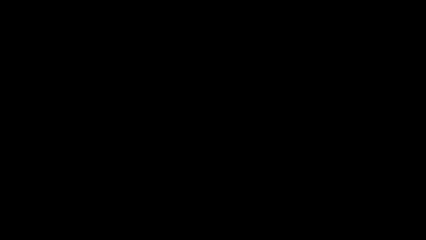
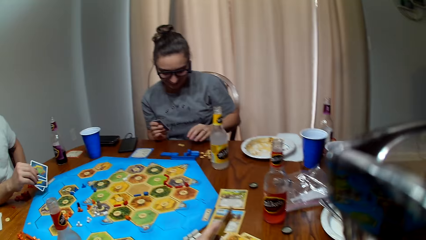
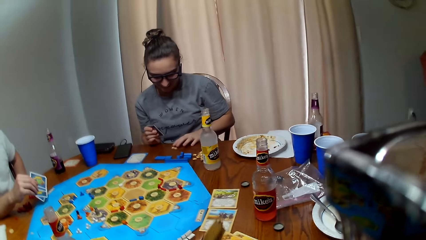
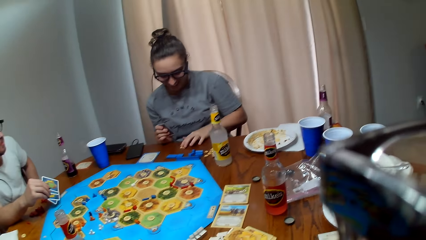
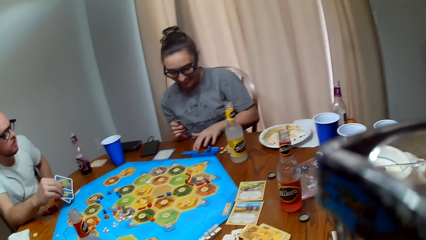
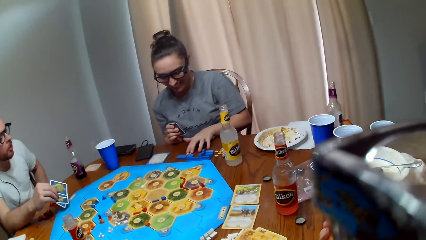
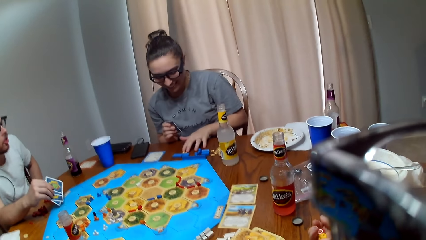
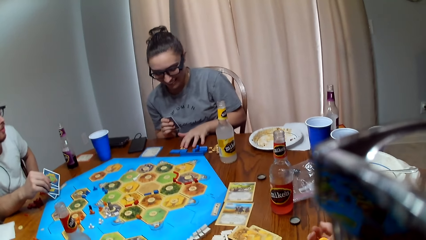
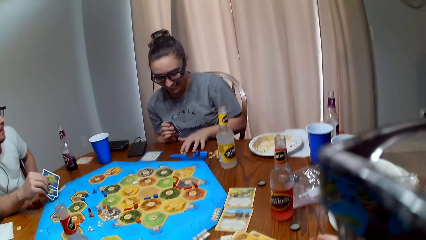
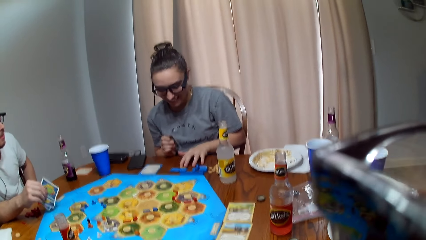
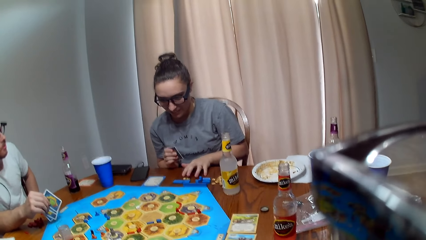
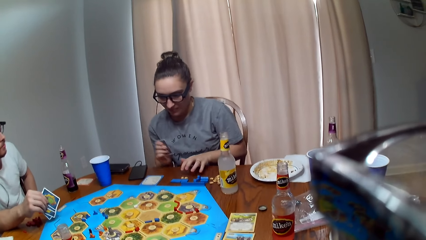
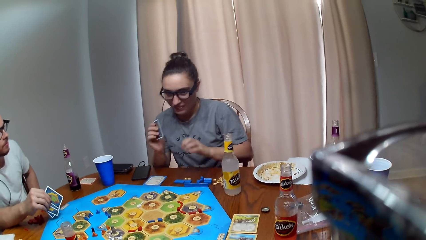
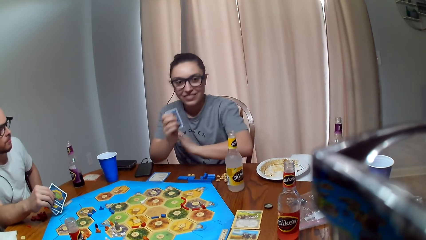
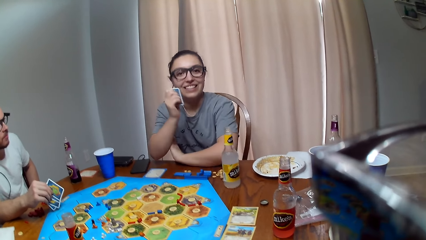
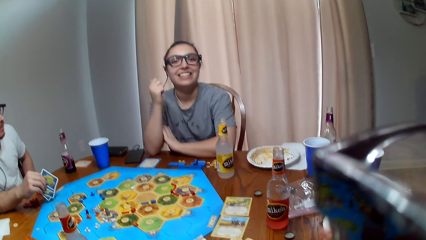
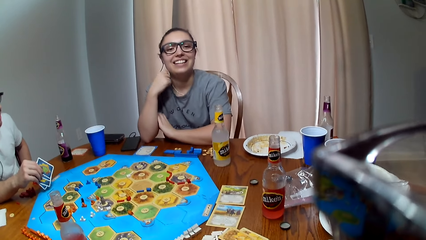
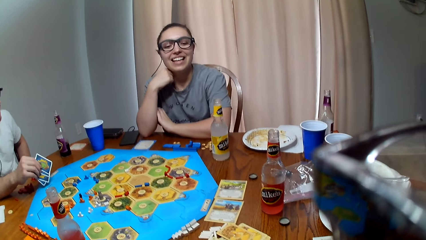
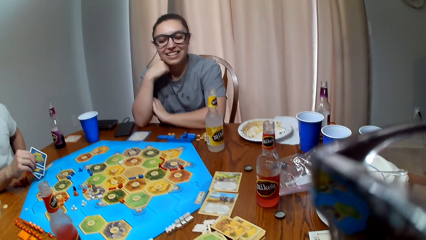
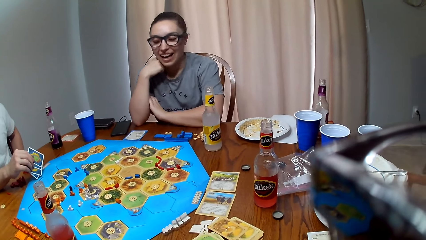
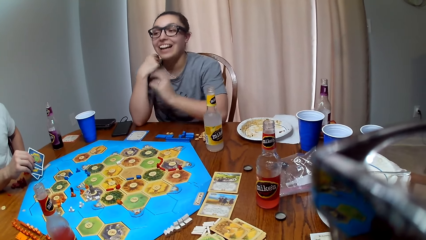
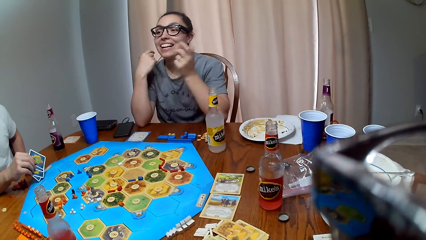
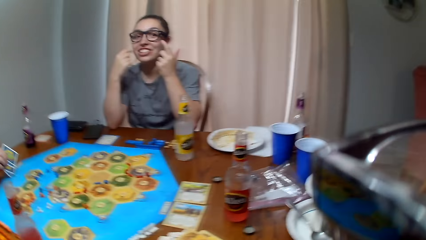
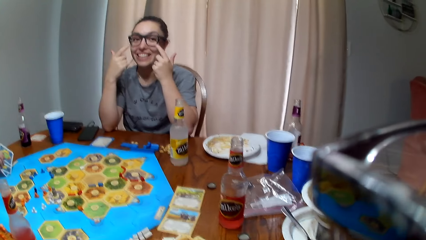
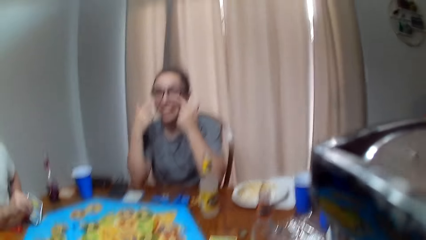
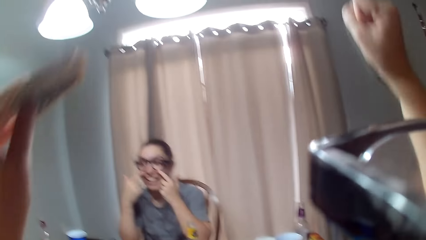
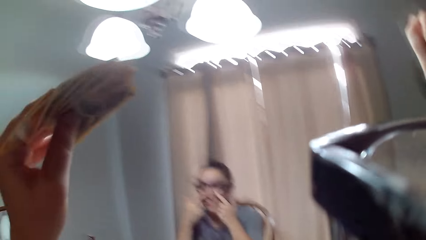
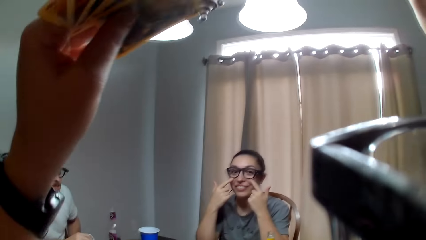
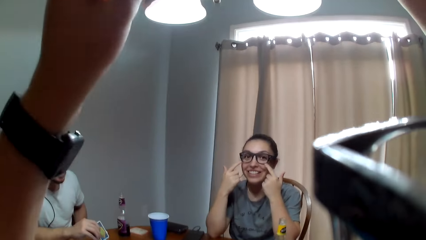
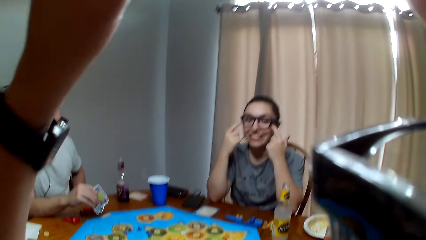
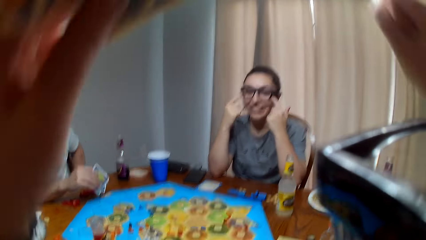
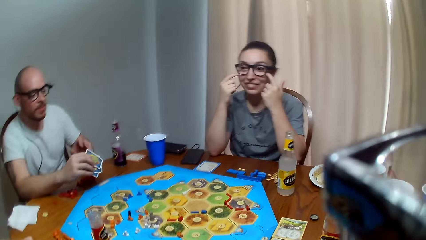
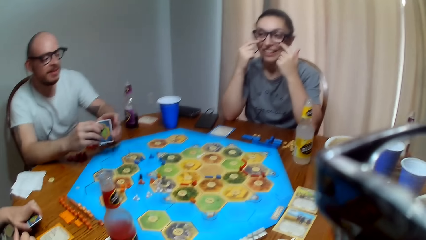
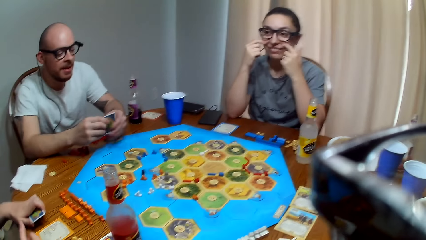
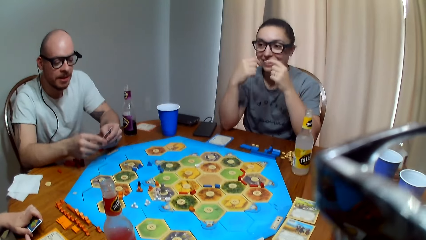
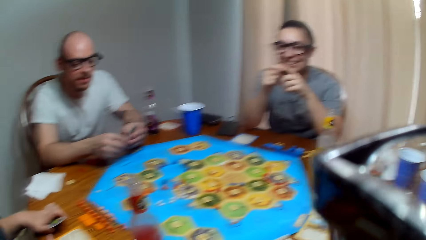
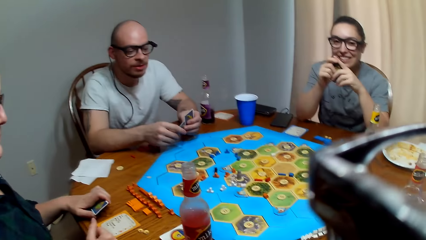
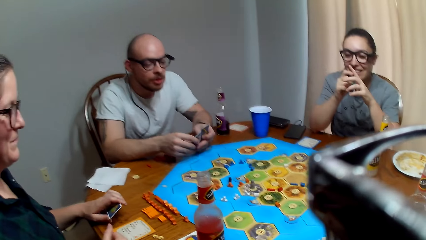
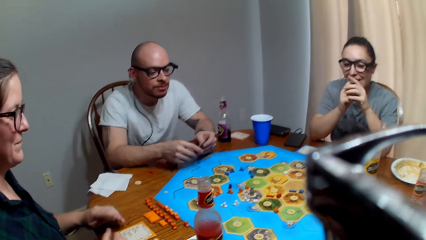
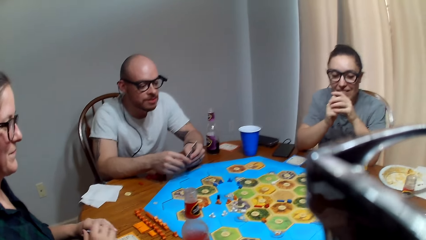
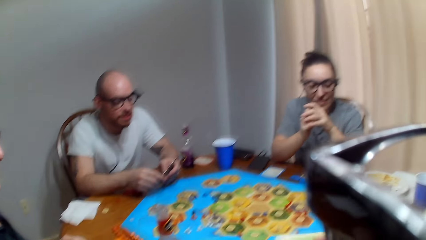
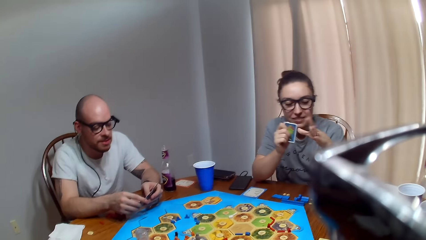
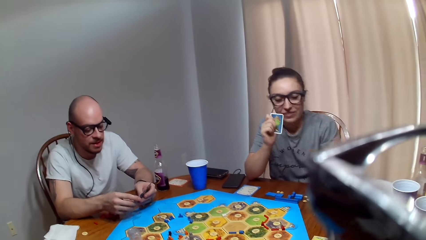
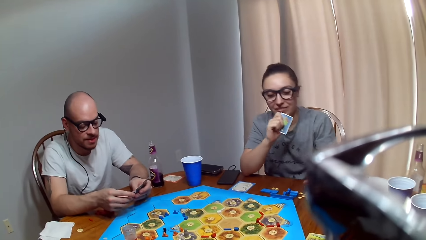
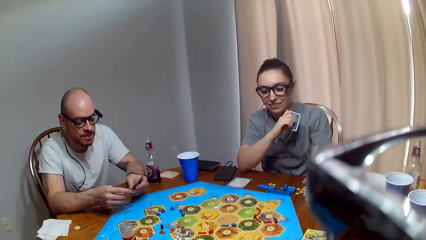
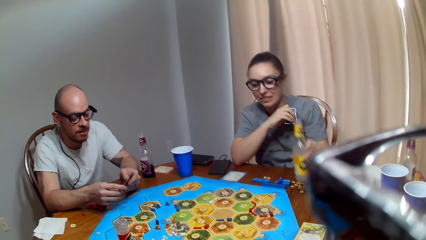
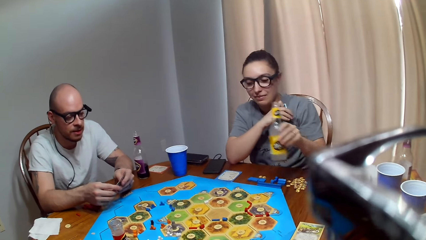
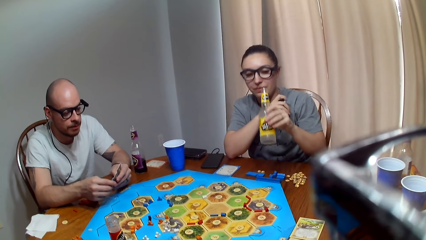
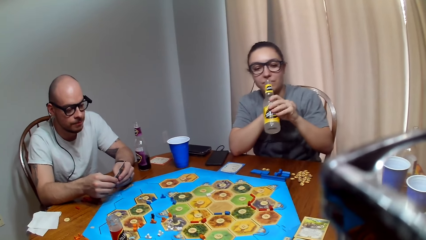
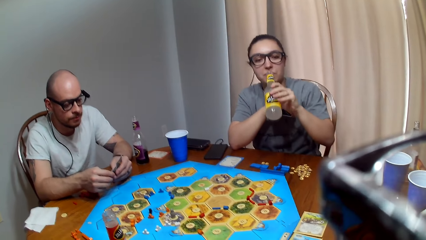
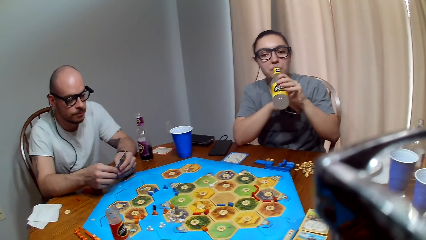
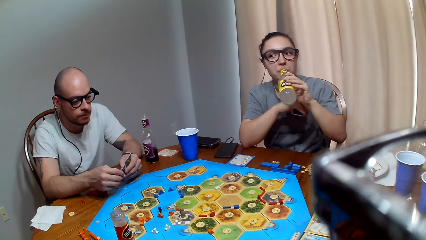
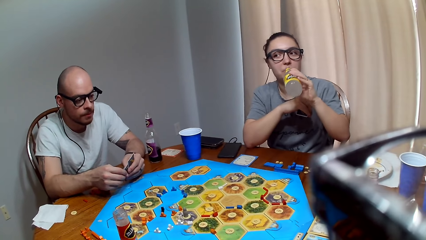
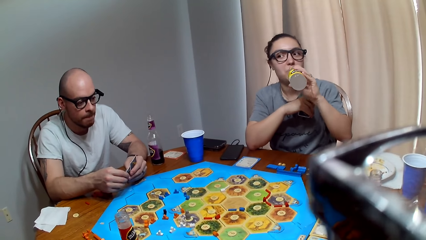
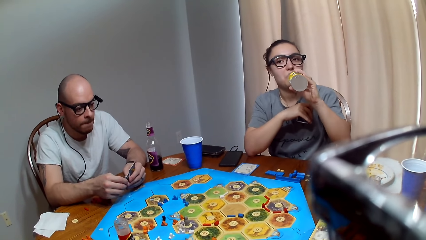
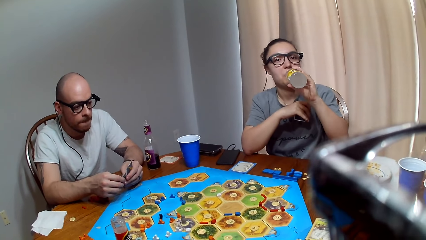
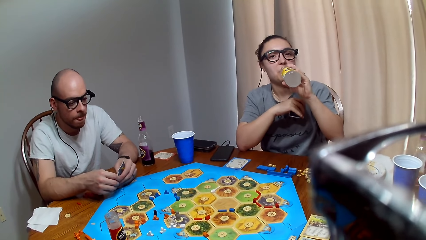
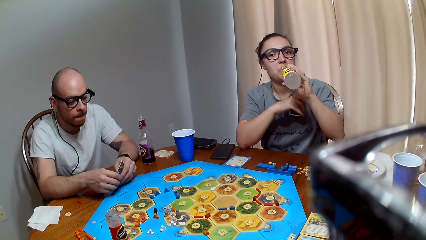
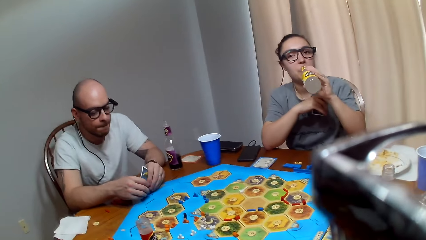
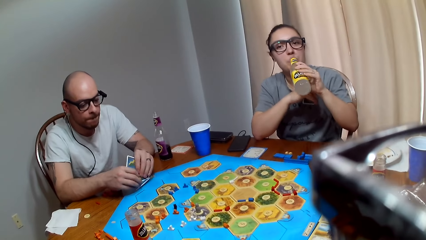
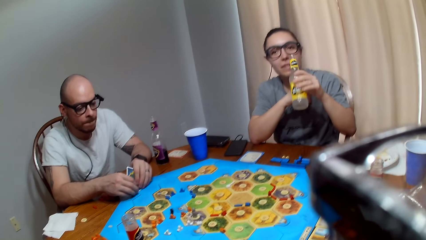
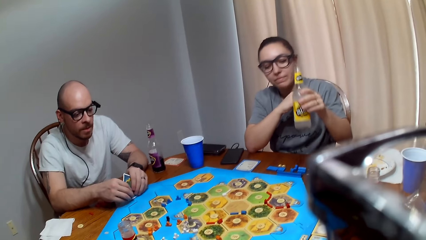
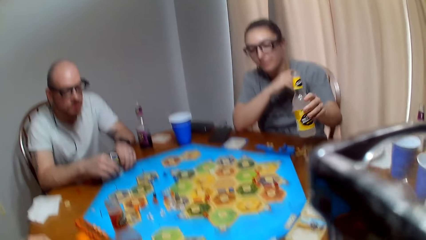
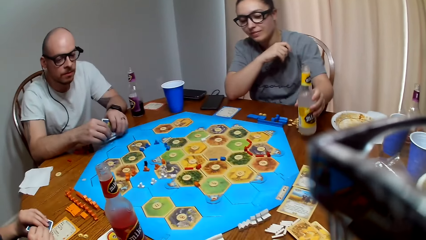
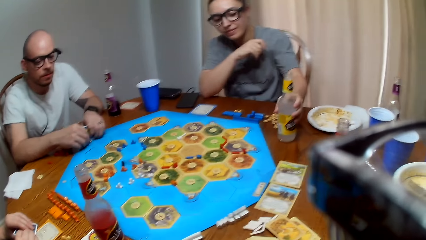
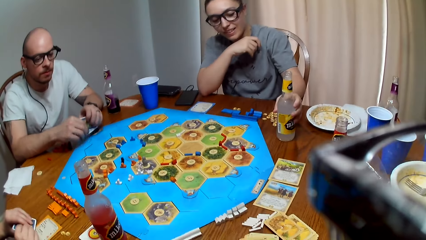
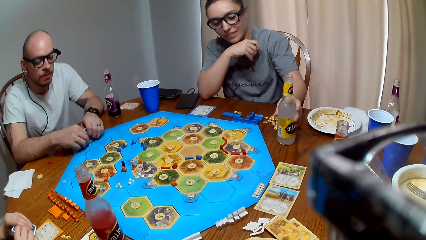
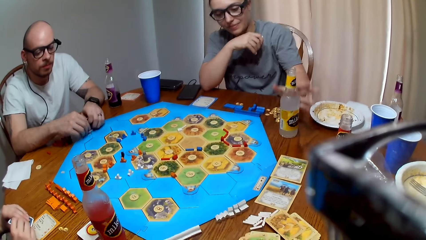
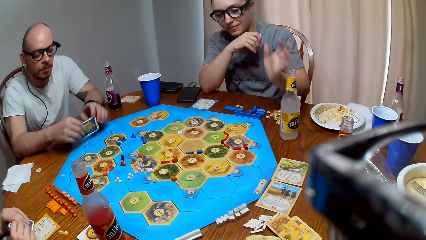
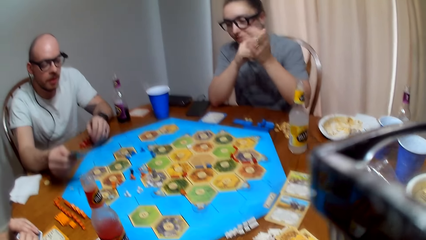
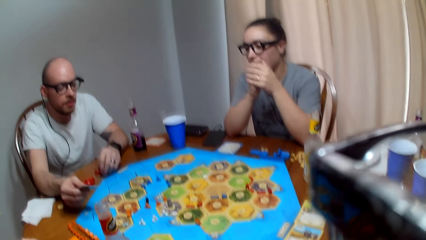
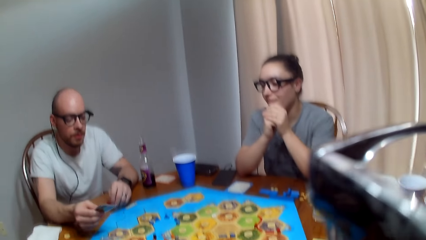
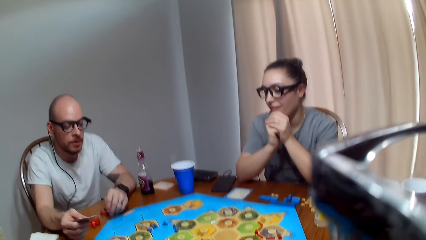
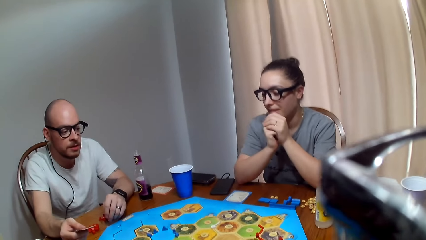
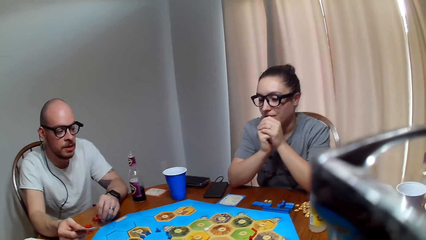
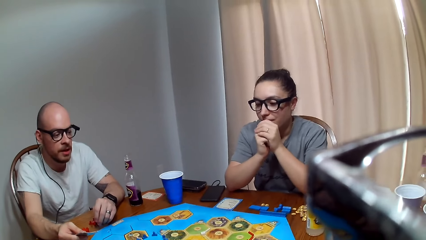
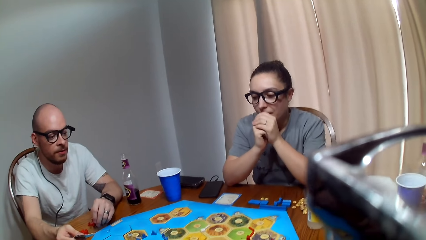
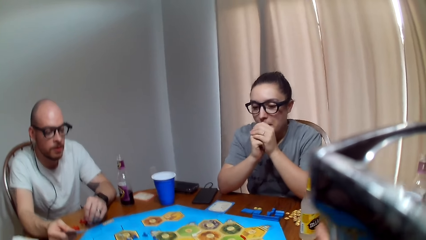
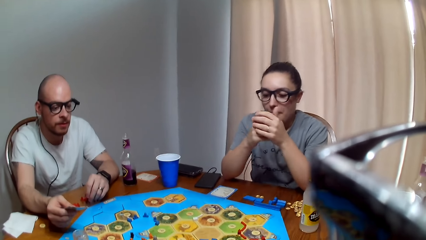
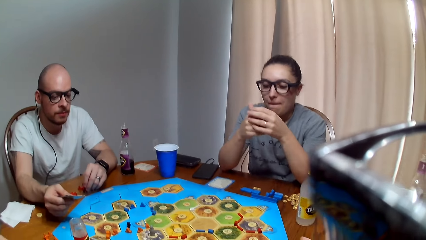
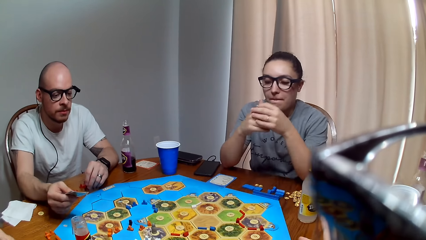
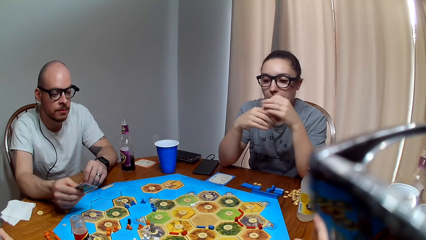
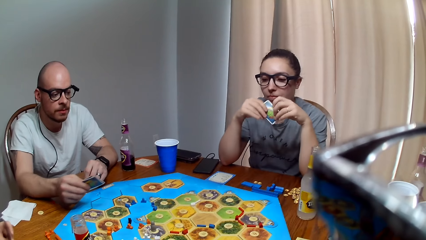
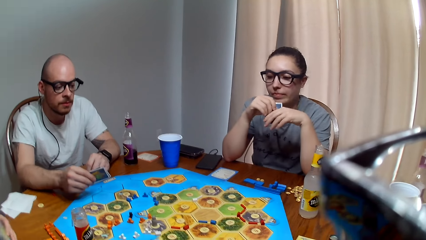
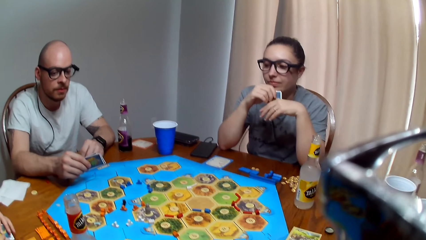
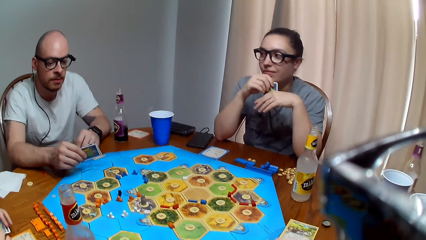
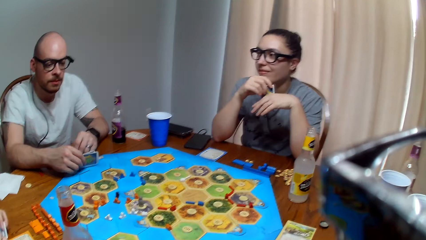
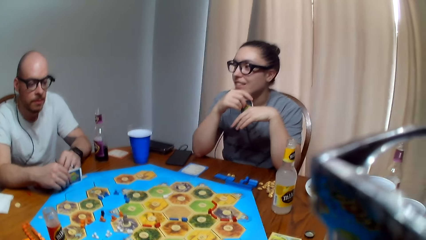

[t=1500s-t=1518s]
A woman moves the coin on the table. A man speaks to the woman. The camera wearer talks to the woman. The woman responds to the camera wearer. The camera wearer raises her hands. The woman speaks to the camera wearer. The man speaks. The camera wearer makes a sound. The woman grips the bottle of juice. The woman takes the juice. The woman drinks her beverage. The camera wearer converses with the man and the woman. The woman places the bottle of juice on the table. The man taps the cards on the board. The man speaks to the camera wearer. The camera wearer responds to the man.
